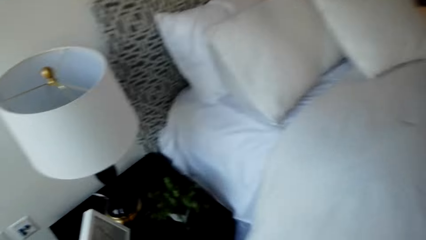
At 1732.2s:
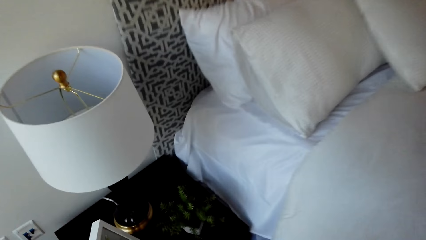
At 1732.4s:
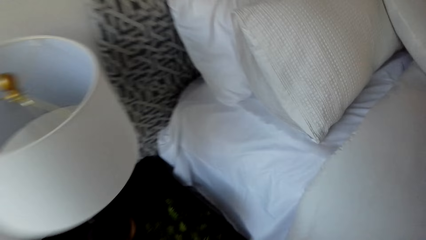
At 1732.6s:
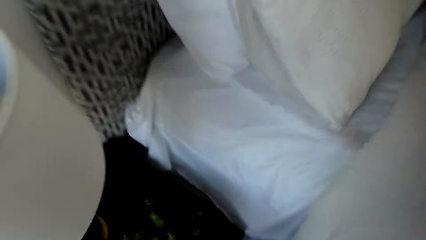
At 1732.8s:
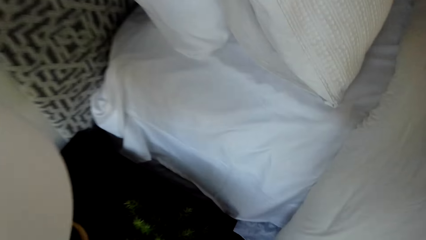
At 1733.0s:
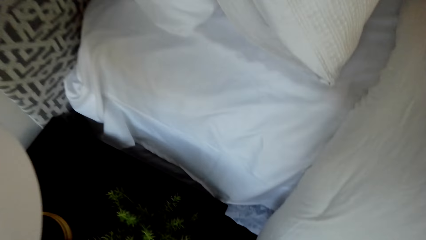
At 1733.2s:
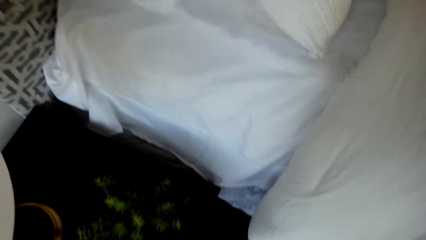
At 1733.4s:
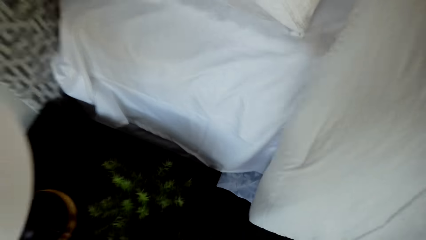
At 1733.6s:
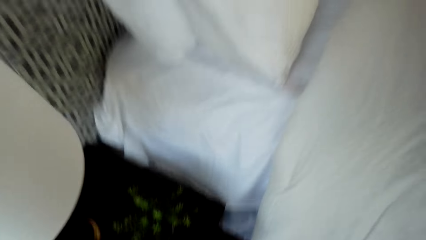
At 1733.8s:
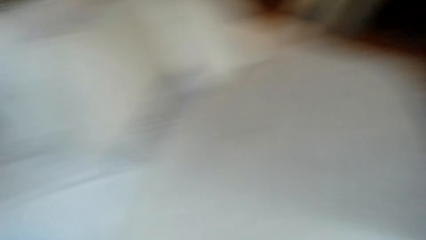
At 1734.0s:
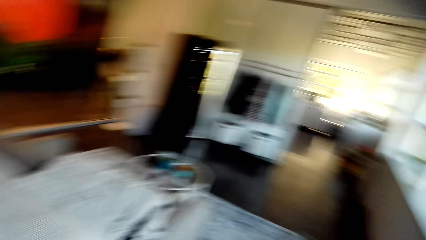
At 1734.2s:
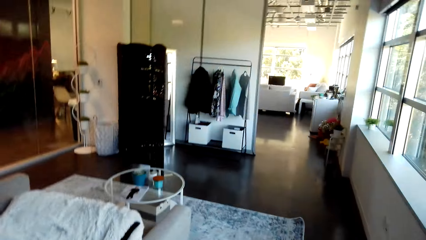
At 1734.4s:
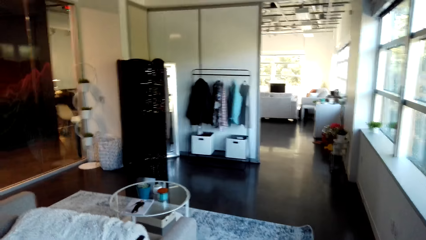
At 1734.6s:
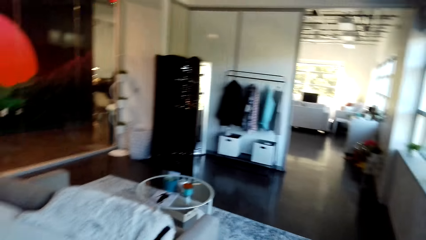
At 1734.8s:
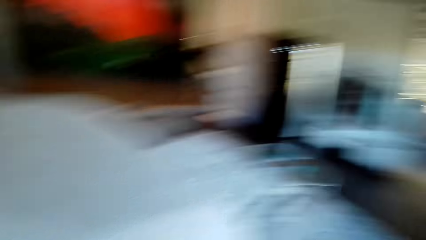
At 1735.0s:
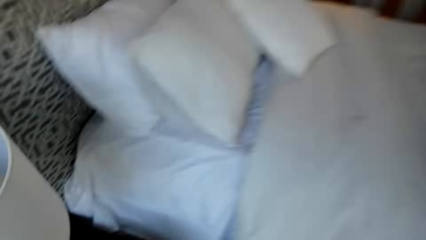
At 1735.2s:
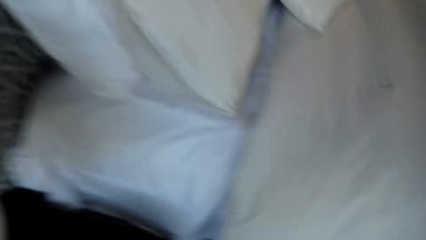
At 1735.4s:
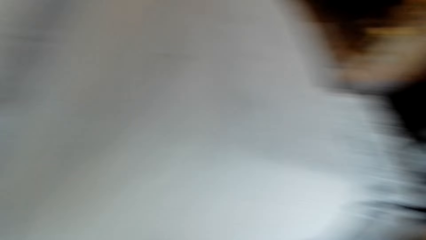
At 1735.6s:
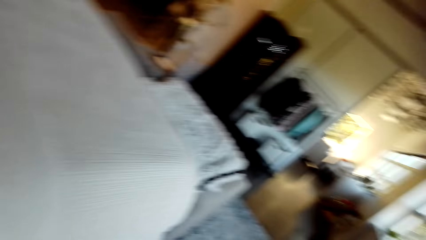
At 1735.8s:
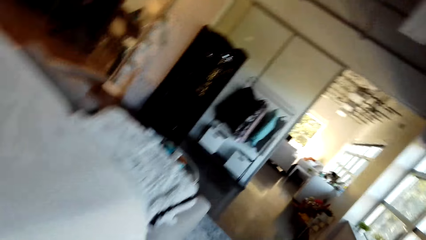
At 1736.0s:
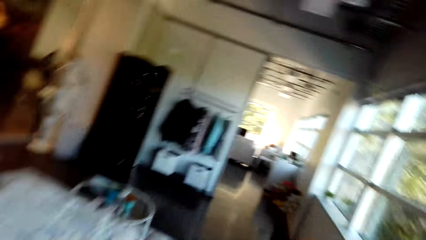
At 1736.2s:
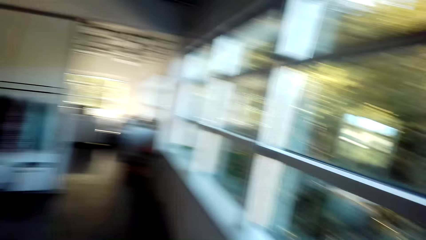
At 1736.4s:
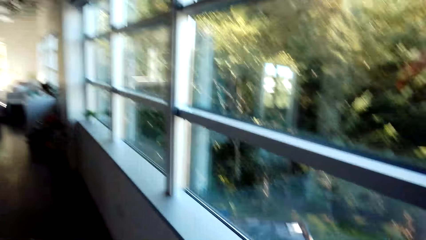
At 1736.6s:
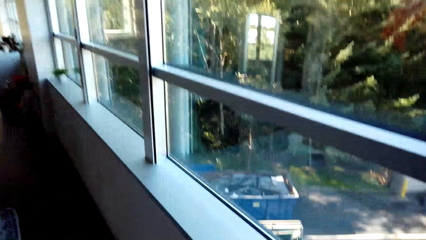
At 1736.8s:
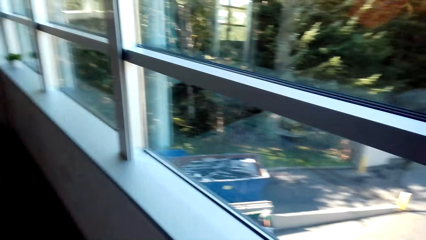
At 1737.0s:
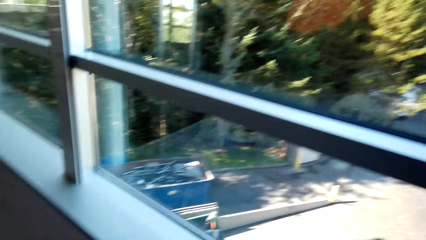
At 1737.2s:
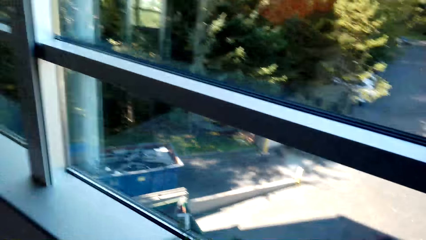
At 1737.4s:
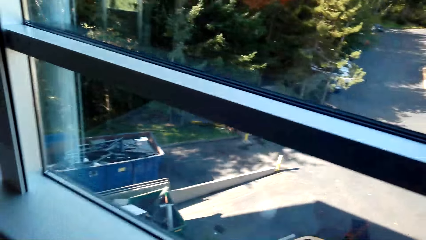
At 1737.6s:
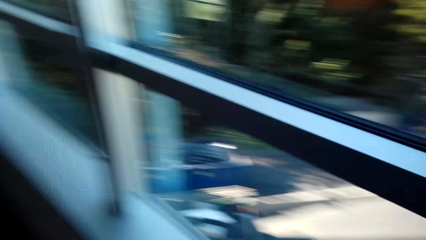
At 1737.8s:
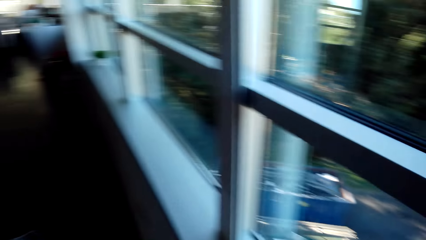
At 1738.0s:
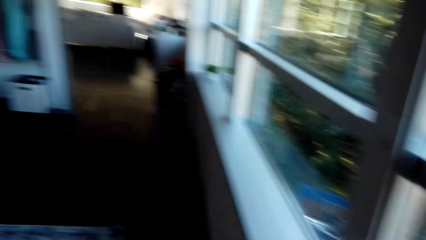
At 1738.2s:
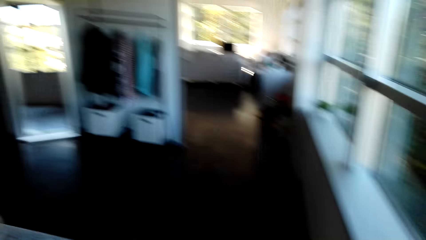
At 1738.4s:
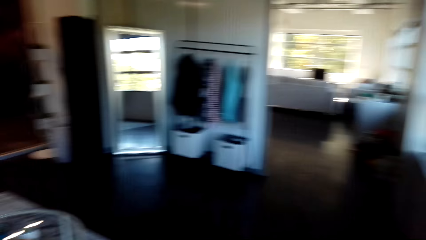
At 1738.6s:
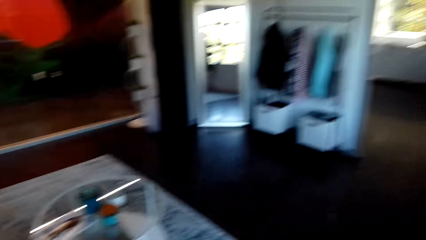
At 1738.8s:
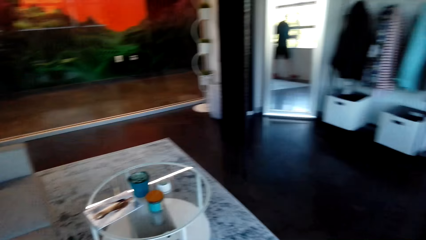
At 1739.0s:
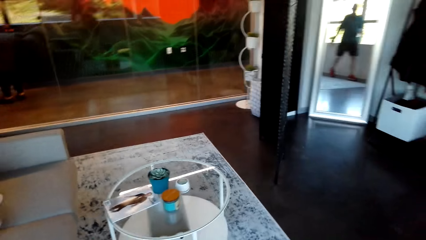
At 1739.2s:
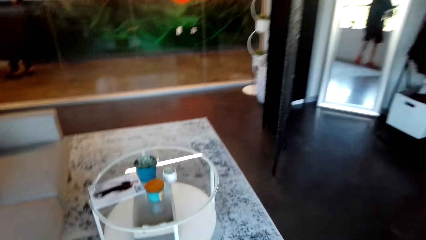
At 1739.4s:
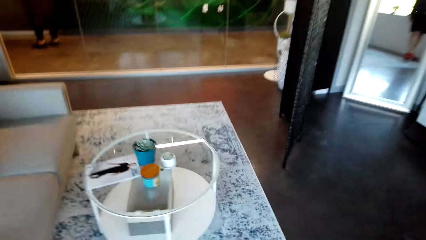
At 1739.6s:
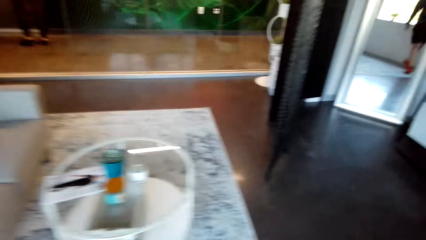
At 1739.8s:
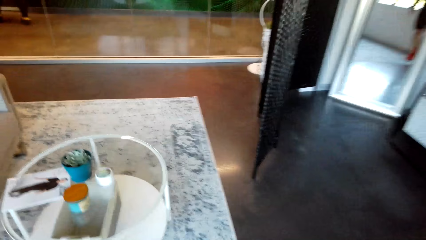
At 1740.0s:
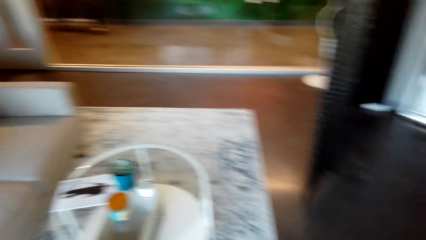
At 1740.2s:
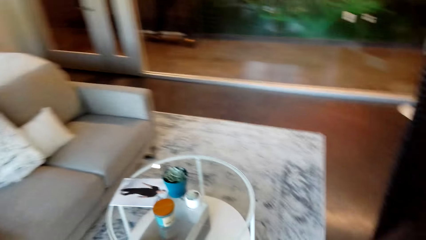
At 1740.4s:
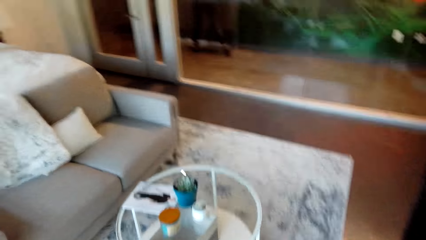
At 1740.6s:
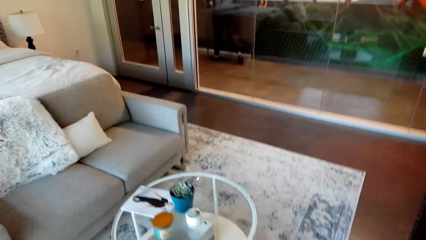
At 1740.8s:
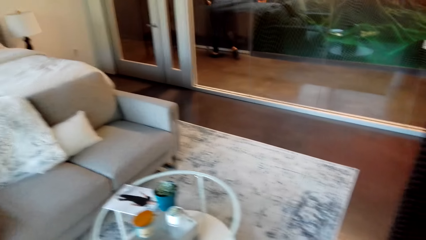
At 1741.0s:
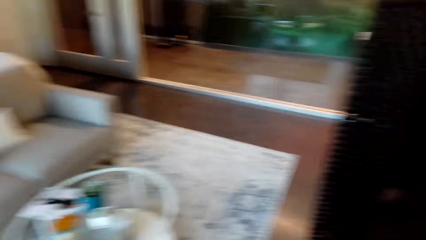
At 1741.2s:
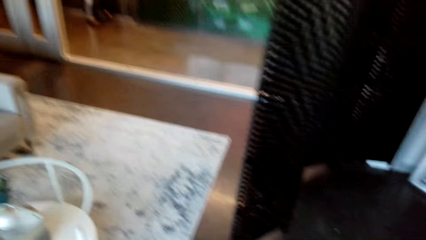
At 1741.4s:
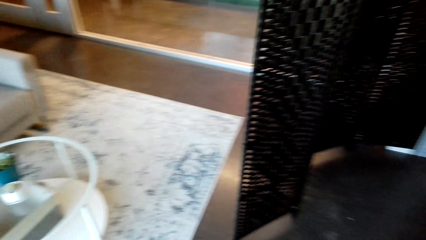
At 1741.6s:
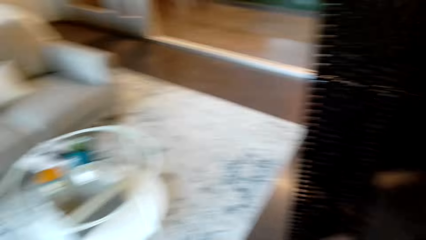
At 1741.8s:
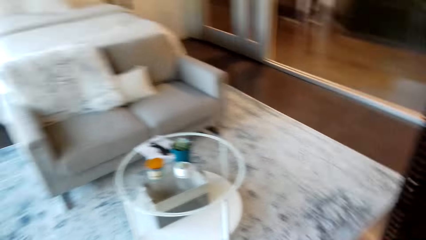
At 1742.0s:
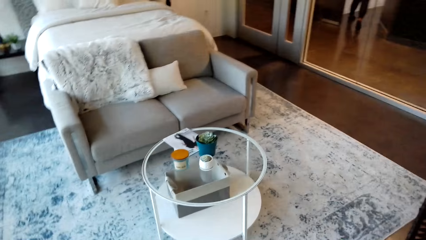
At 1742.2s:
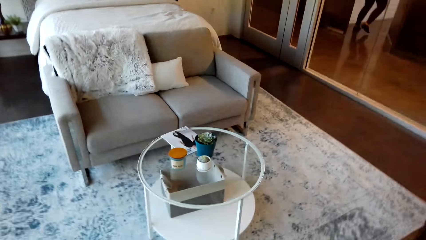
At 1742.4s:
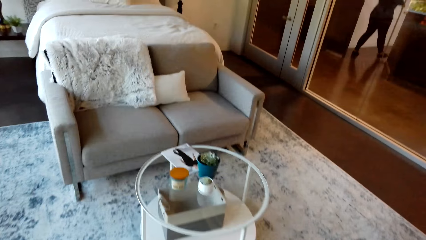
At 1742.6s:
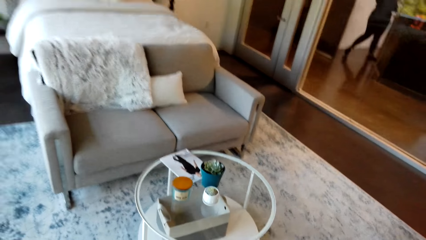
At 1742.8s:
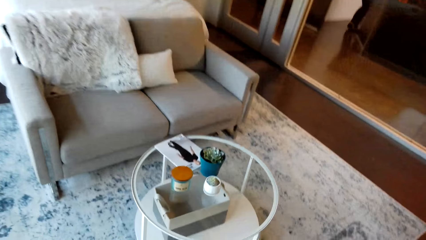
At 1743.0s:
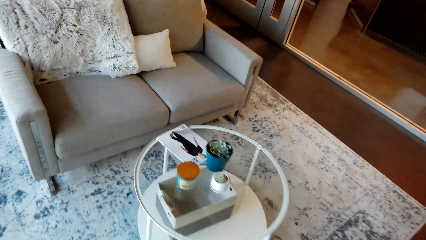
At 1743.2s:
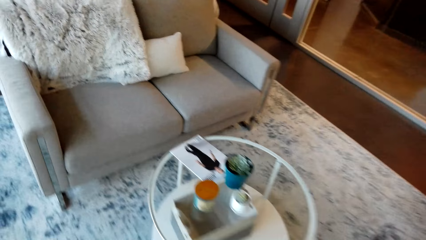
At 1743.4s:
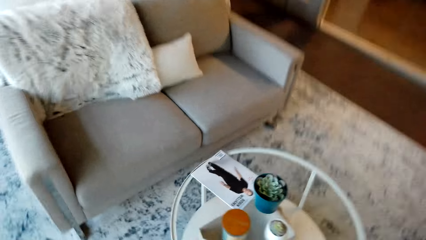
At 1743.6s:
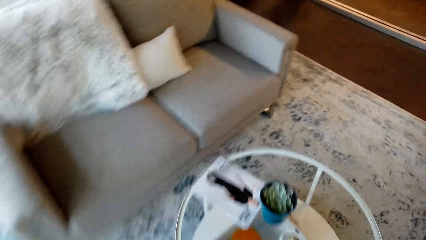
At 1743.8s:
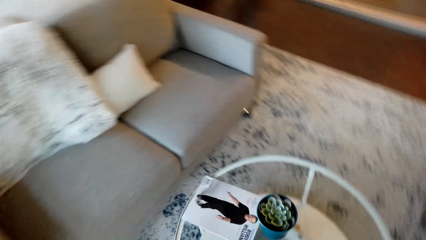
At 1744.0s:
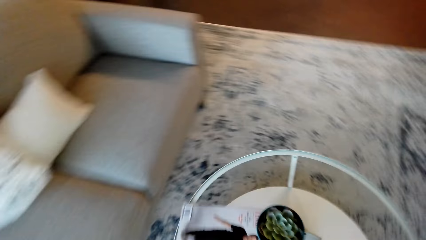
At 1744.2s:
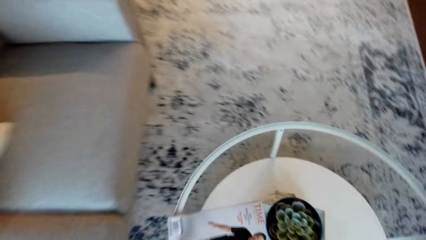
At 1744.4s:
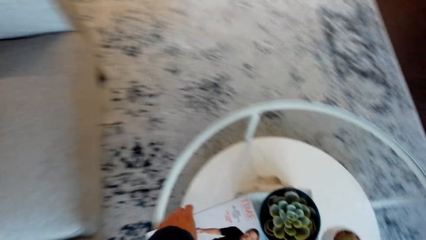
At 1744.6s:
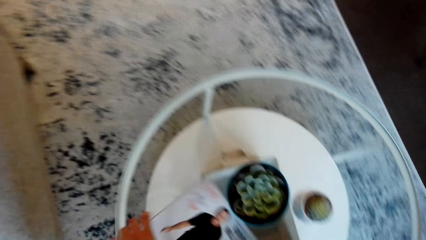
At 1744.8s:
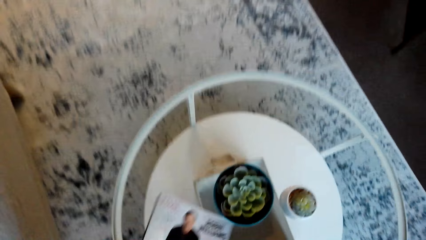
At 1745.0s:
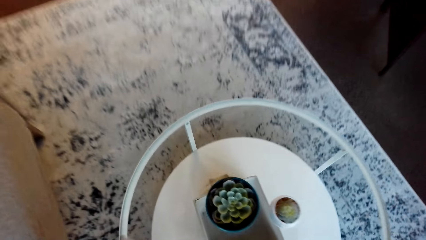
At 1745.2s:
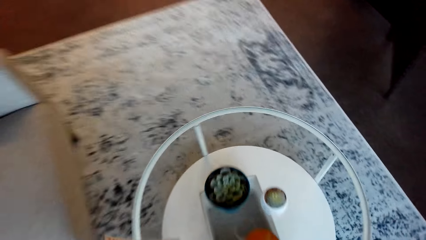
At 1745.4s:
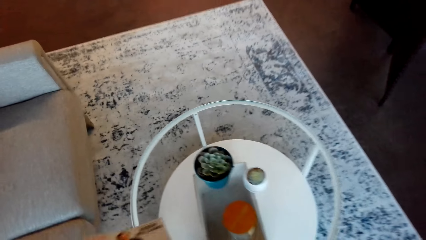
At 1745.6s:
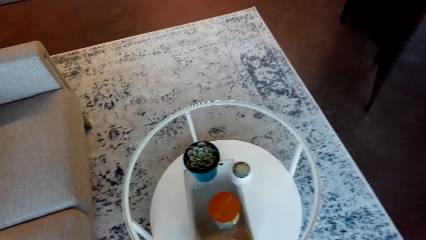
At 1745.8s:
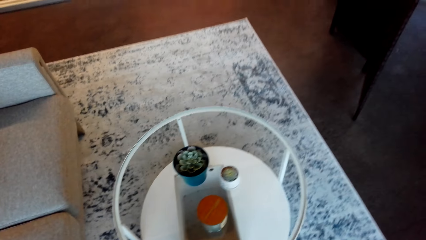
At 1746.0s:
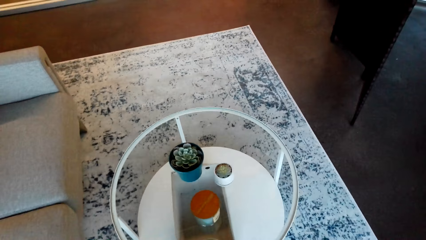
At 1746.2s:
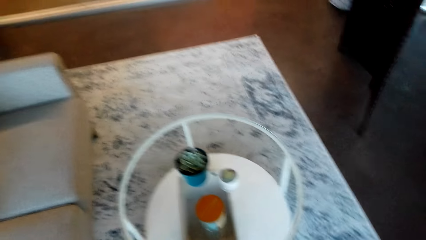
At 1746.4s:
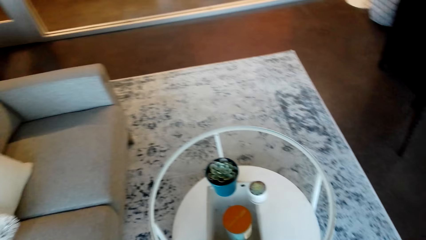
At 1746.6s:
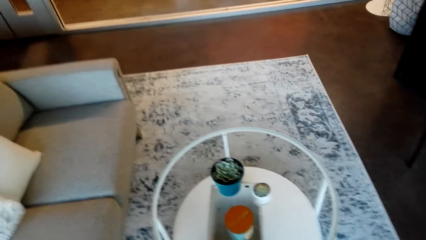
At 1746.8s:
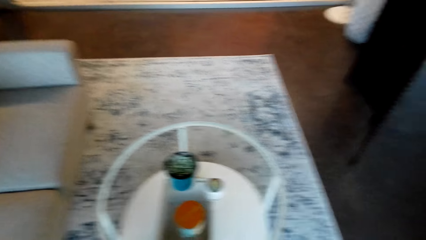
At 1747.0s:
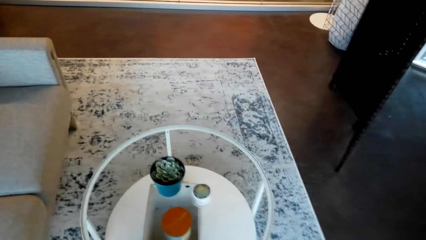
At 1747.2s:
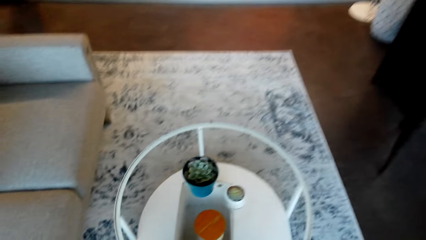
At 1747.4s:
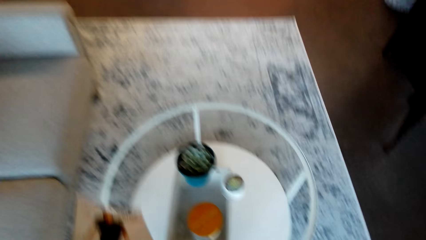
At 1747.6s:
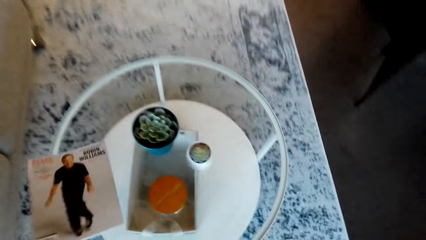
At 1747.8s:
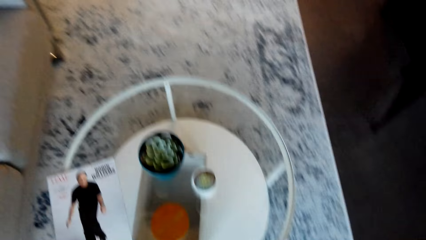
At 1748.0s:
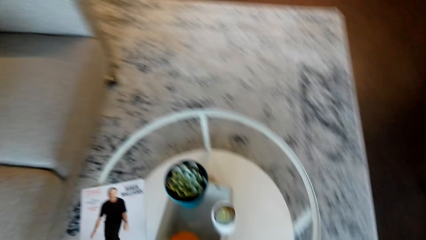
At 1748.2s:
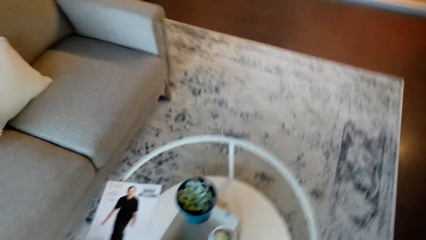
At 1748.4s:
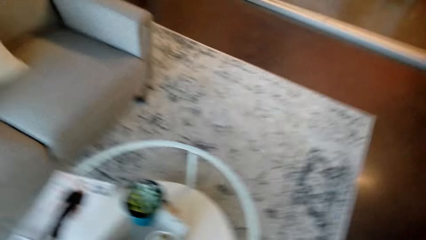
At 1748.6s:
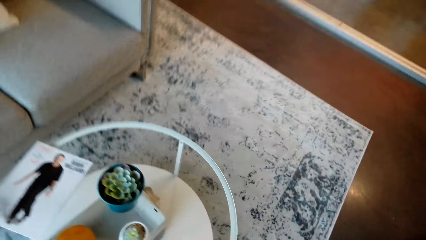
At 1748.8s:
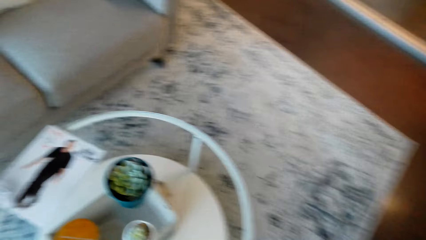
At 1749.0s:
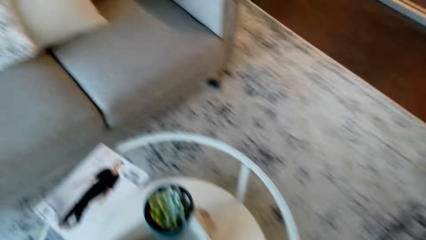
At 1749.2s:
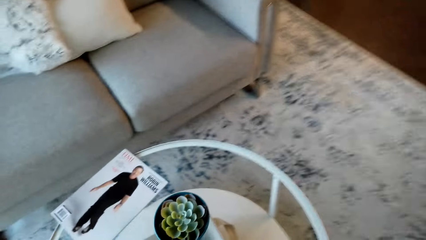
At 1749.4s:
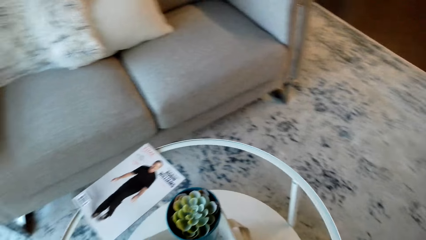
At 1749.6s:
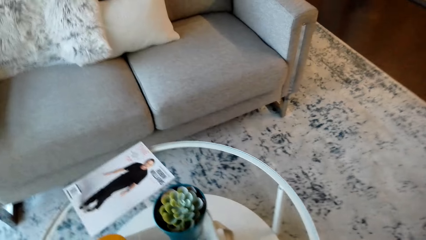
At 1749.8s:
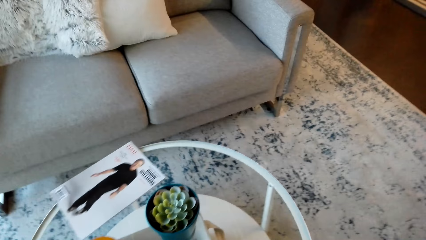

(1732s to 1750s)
The camera wearer puts the house plant on the table. They look around the house. They walk around. They walk around the house. They take a magazine from the table. They put the magazine on the table.
